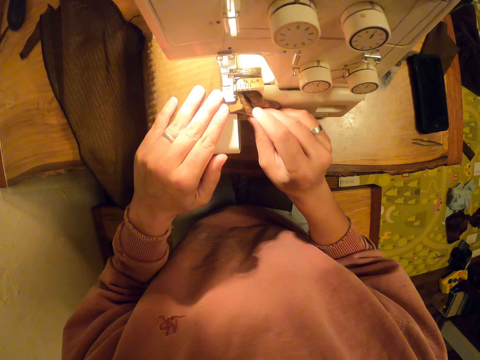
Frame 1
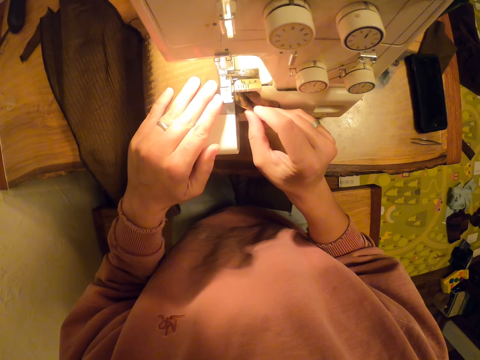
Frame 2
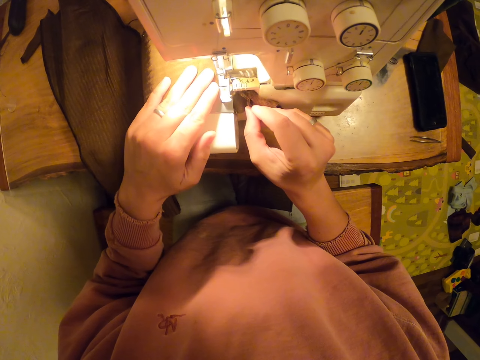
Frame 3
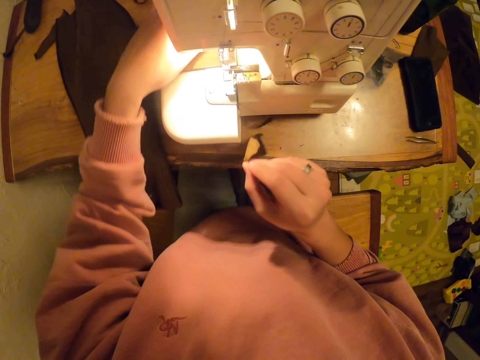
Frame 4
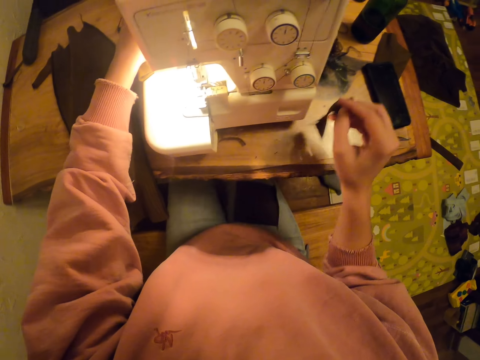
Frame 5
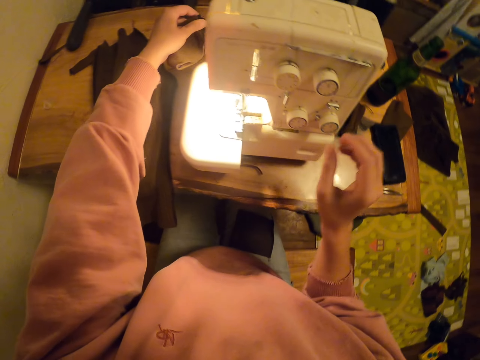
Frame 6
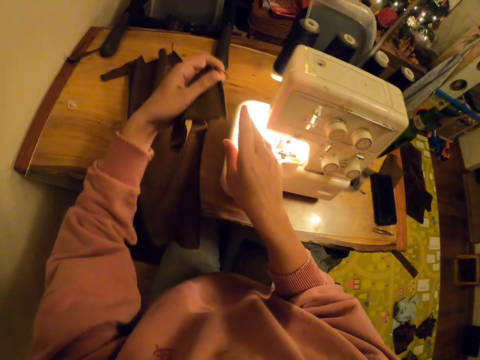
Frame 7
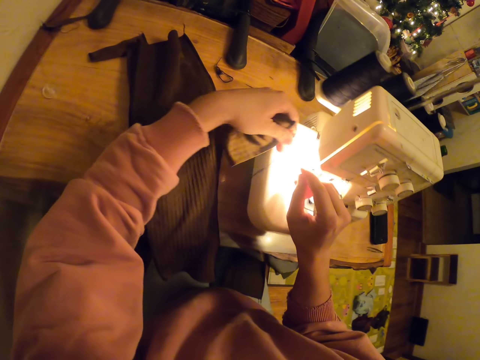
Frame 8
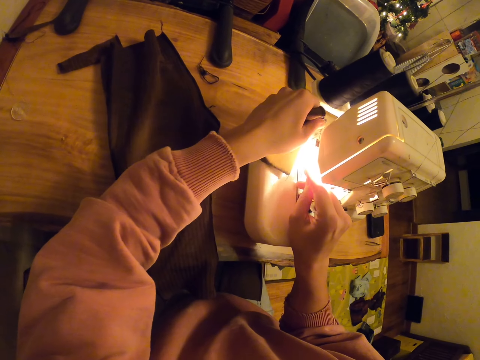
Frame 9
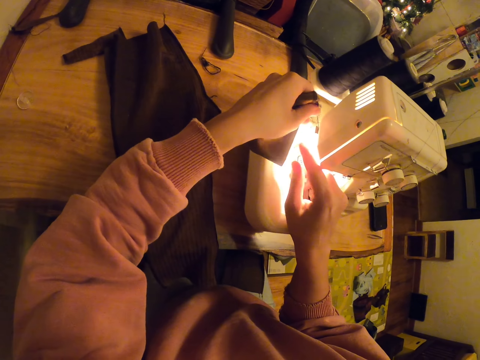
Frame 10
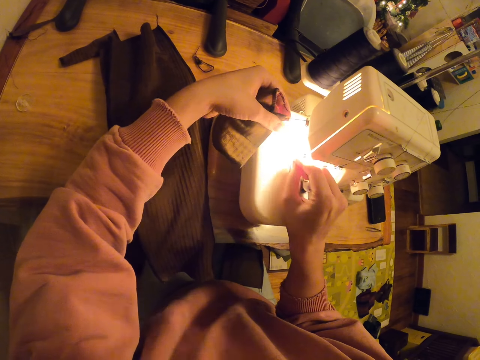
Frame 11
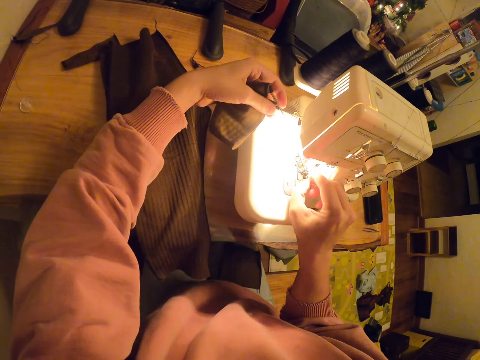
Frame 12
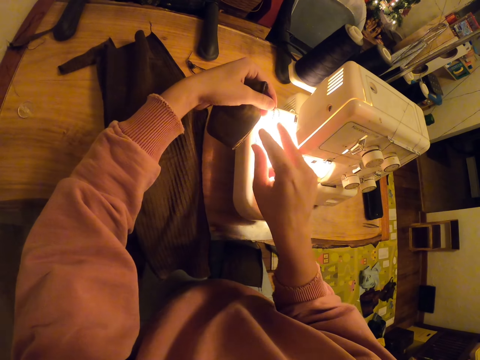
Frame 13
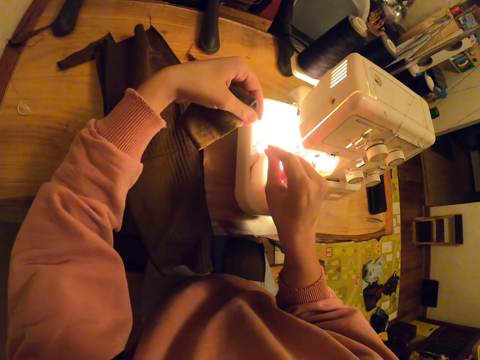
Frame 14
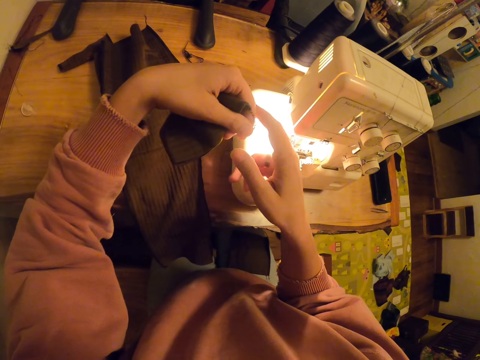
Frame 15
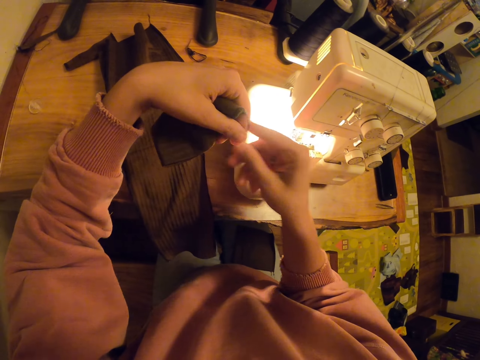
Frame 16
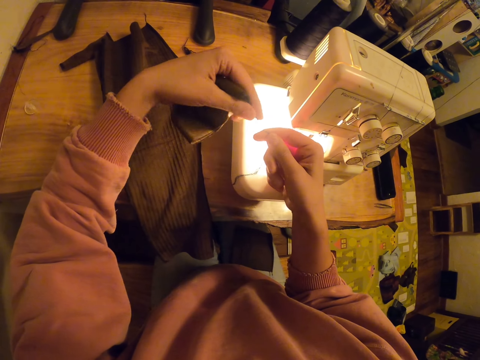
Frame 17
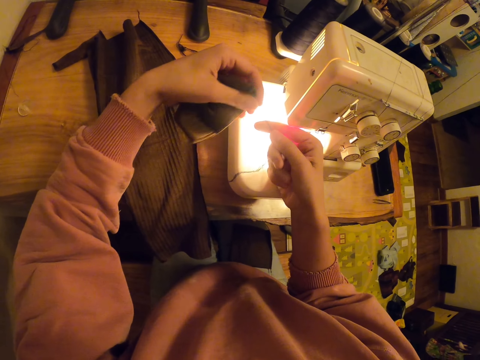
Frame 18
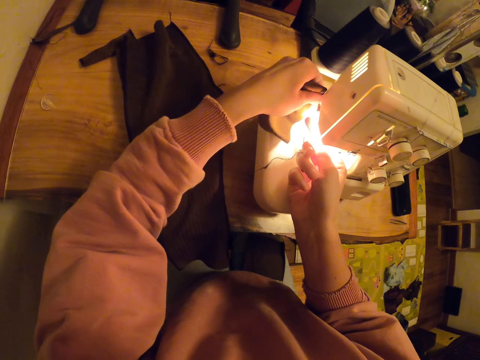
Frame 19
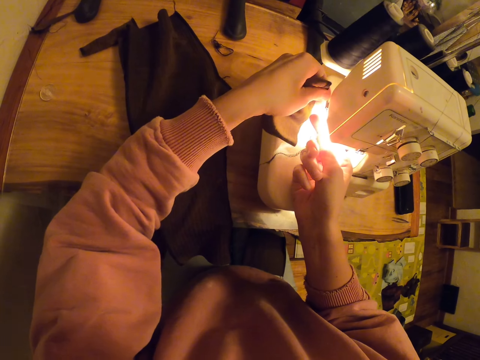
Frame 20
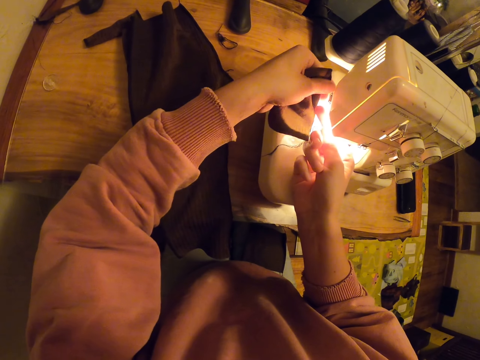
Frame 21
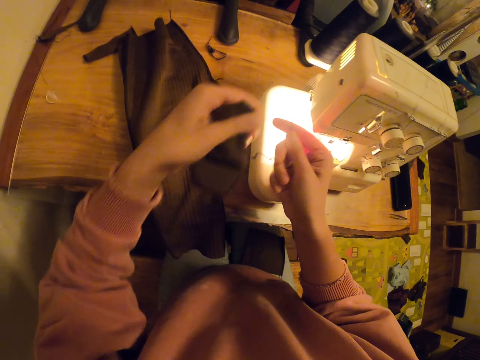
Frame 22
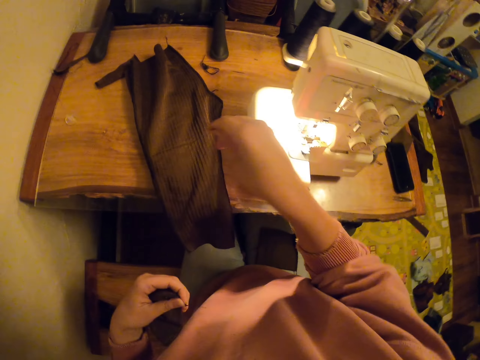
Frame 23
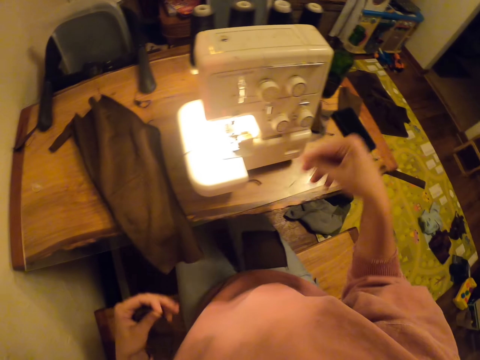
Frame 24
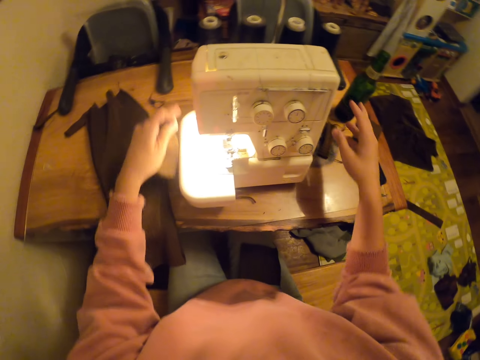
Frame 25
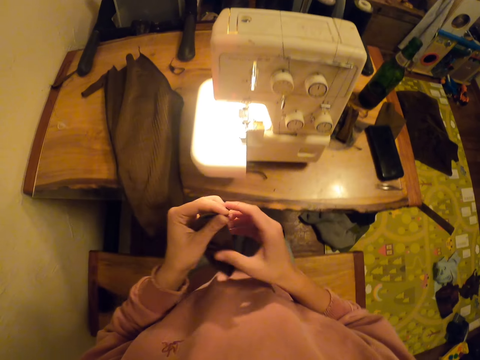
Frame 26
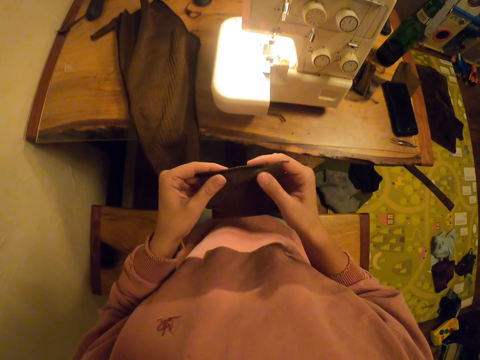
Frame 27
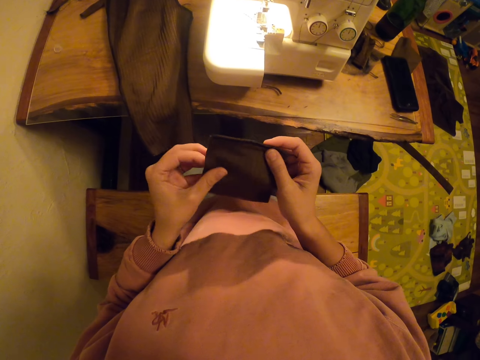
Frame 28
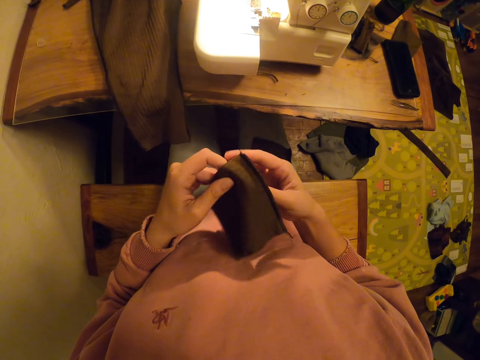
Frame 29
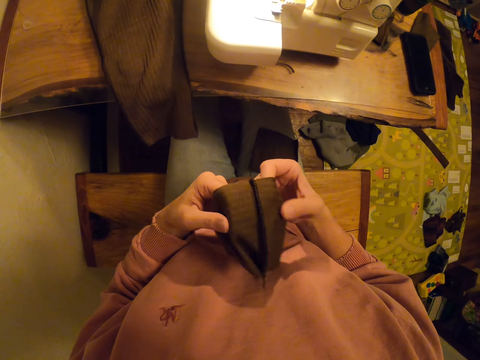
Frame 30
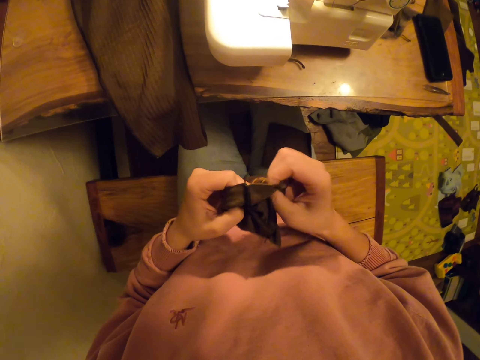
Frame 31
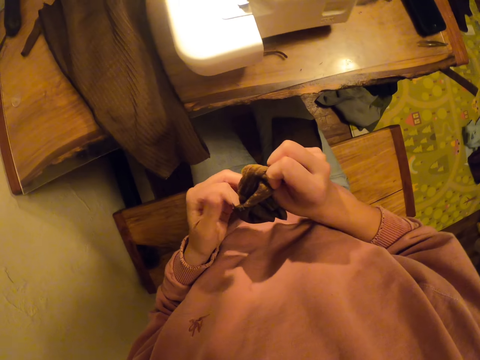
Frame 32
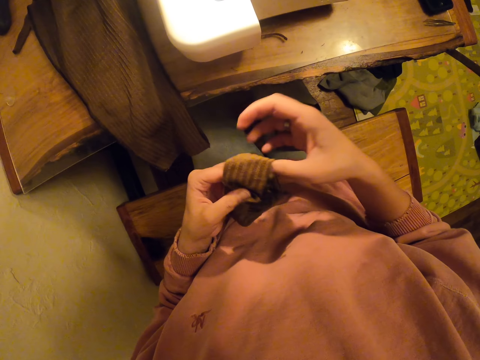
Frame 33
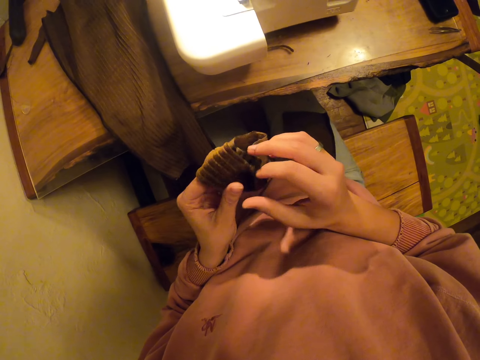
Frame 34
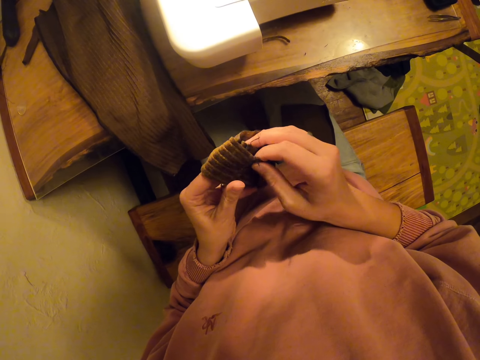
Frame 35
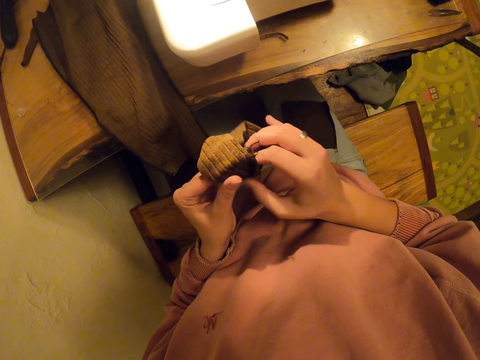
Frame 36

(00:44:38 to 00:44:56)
The camera wearer sews a piece of cloth with the machine. They pull the piece of cloth with the left hand. They throw a cut piece on the table. They pull the piece of cloth with the left hand again. They cut the thread with the sewing machine. They pull the thread with the right hand. They cut the thread with the sewing machine. They throw the thread on the table with the left hand. They hold the piece of cloth with both hands. They adjust the piece of material. They pull the piece of cloth with both hands. They turn the piece of cloth with both hands.

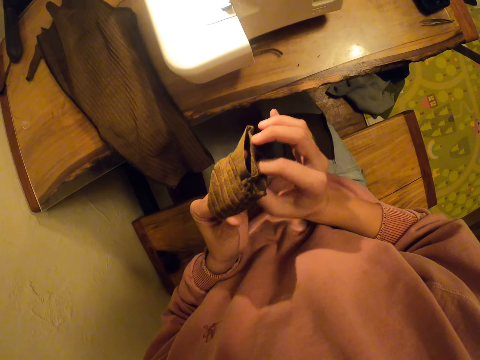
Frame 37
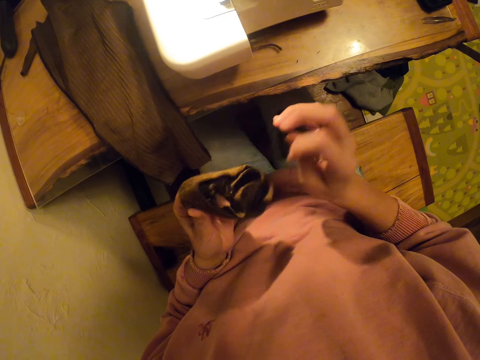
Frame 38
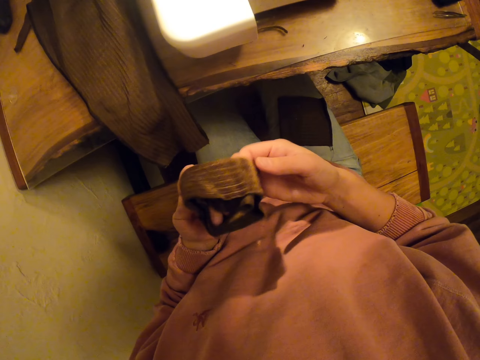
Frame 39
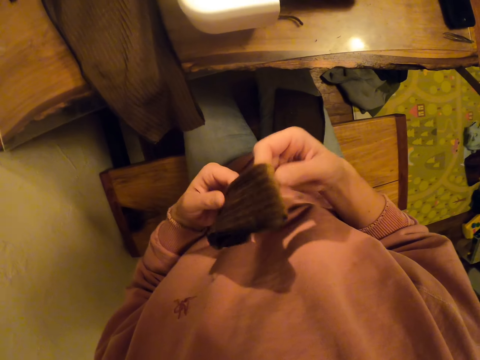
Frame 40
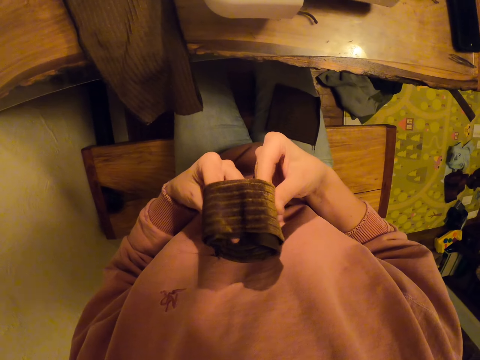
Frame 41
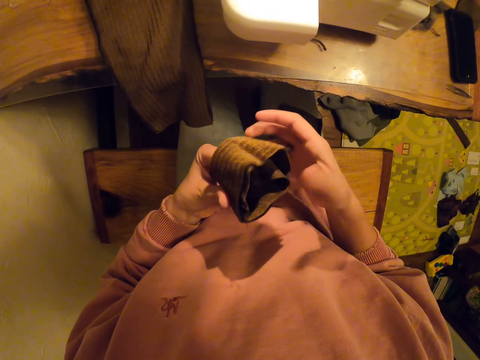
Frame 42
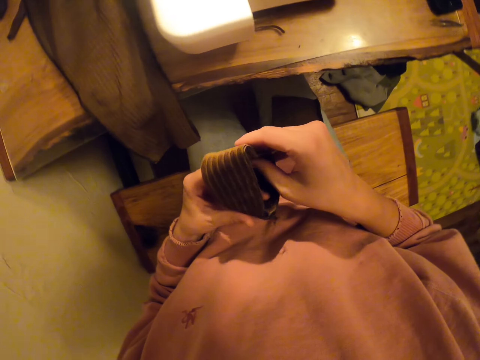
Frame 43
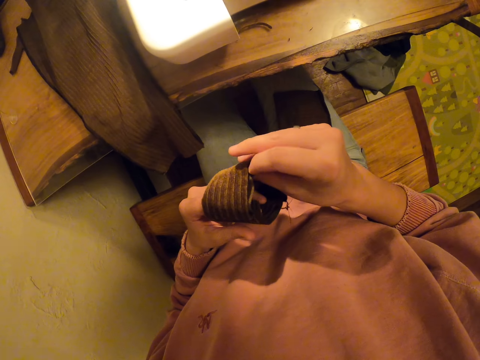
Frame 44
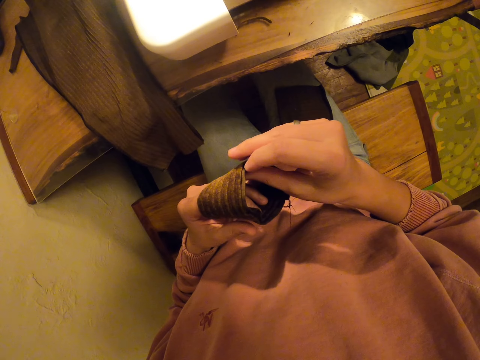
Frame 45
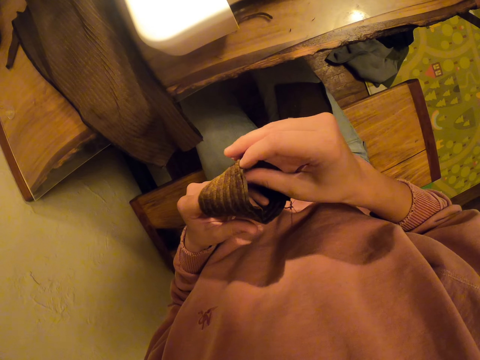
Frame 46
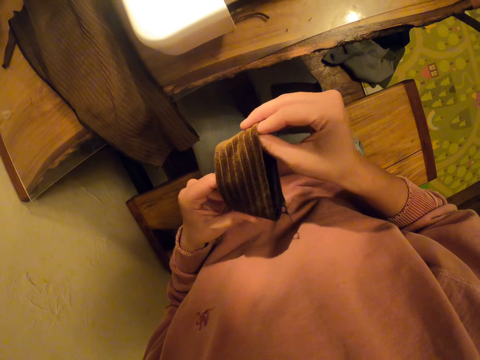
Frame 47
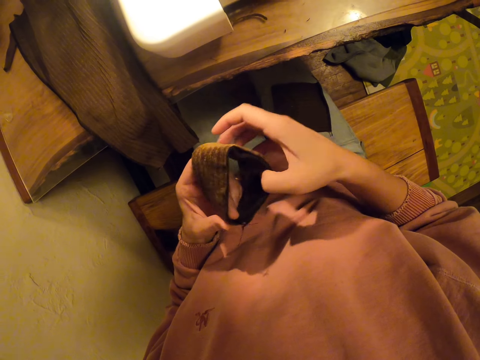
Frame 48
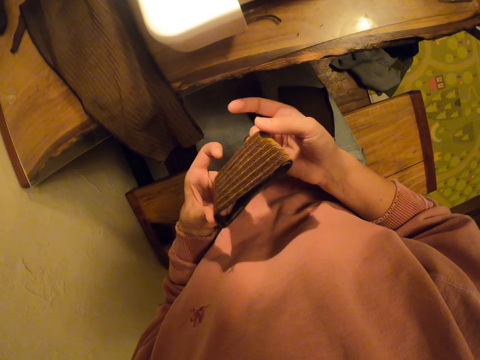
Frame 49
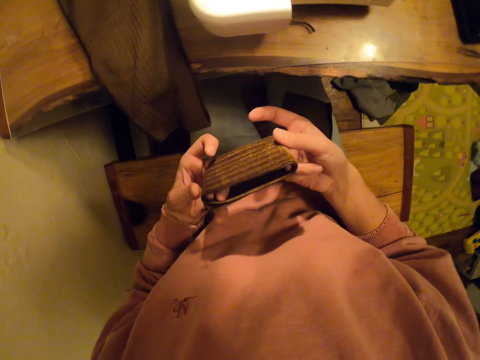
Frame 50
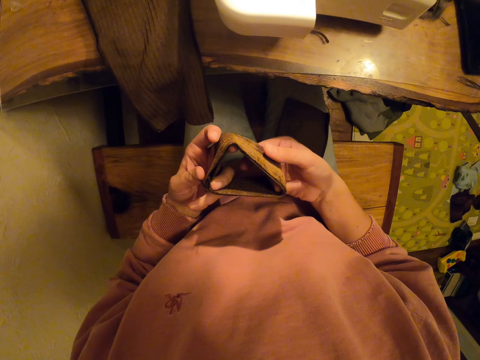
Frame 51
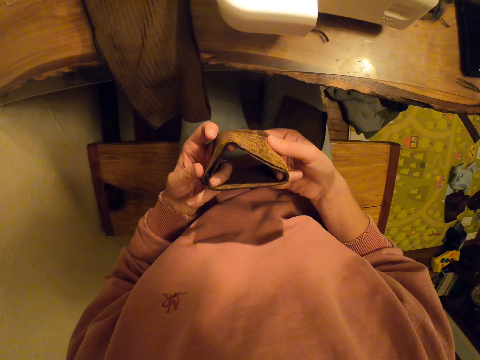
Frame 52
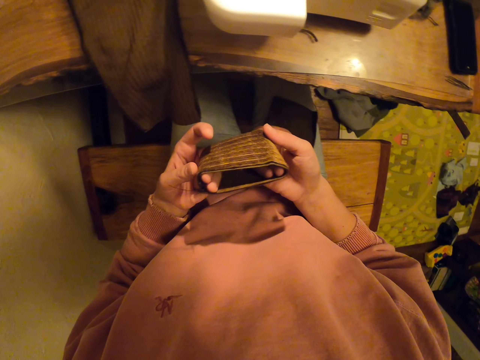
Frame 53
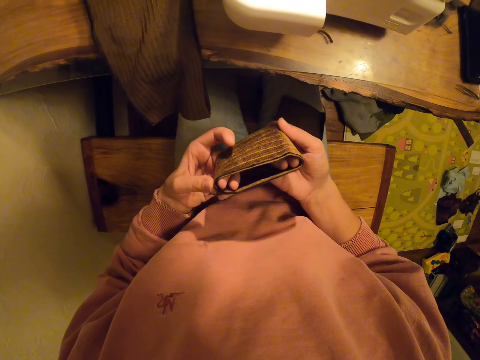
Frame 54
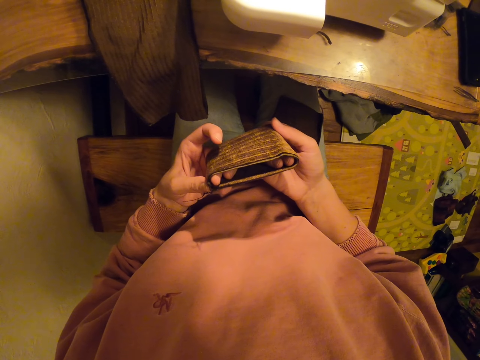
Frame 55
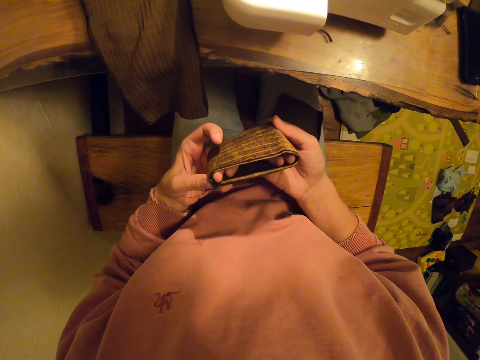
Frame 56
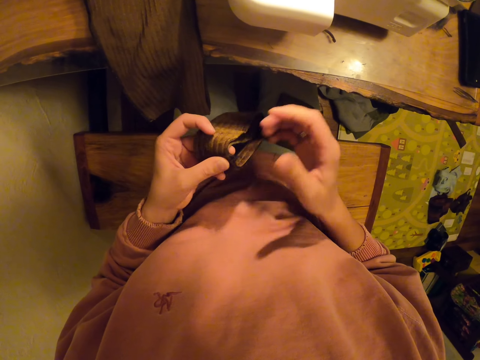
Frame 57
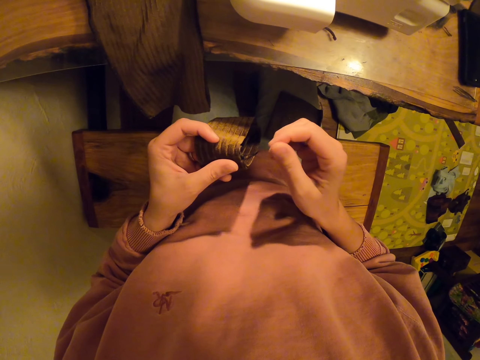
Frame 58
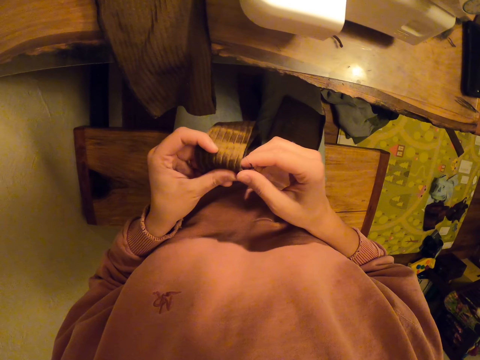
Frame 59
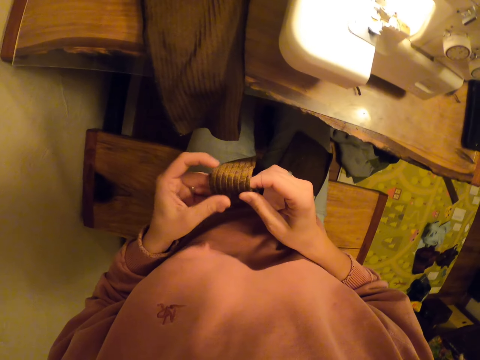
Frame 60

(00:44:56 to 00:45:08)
The camera wearer folds the piece of cloth with both hands. They pull the piece of cloth with both hands. They touch the piece of cloth with both hands. They pull the piece of cloth with both hands. They pull the piece of cloth with both hands again.
